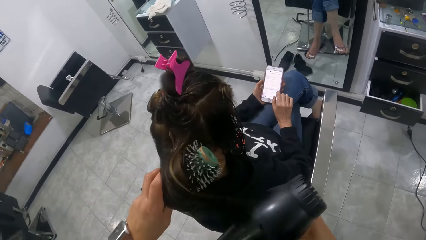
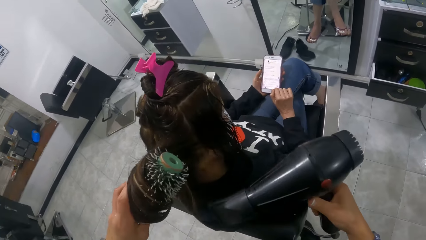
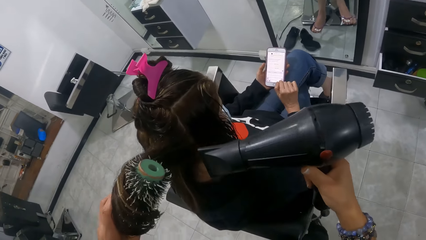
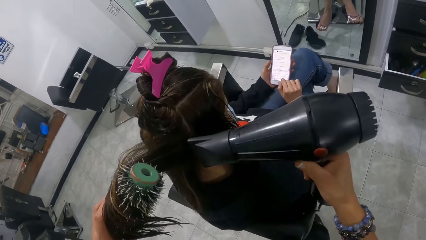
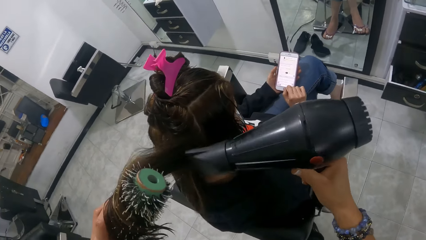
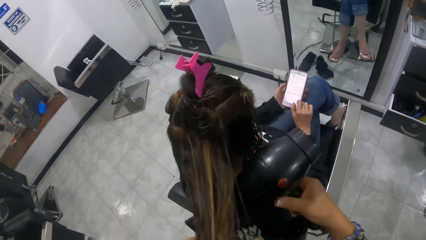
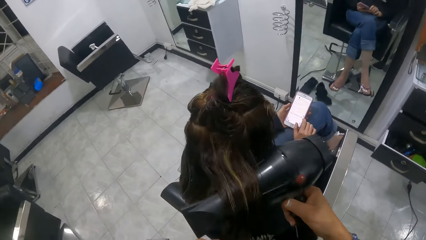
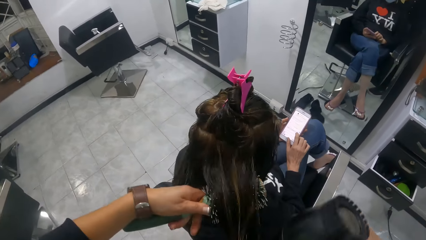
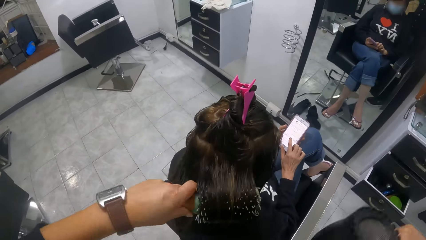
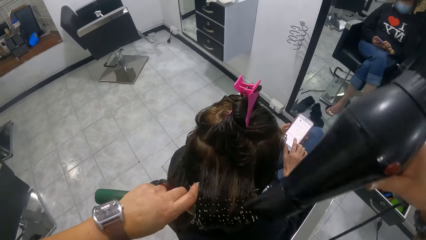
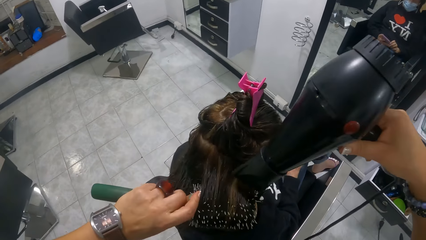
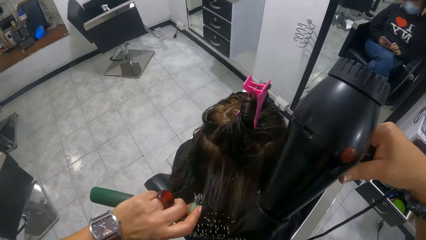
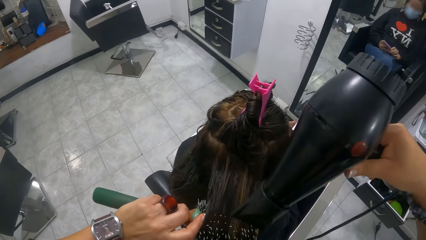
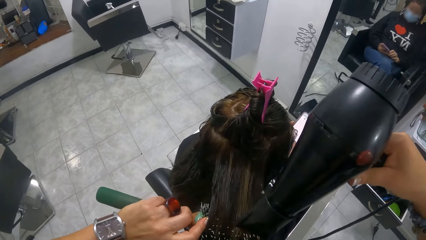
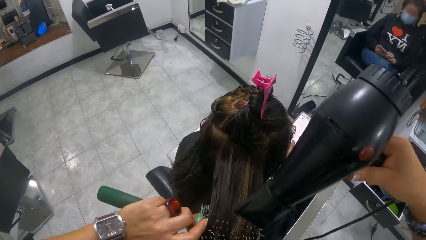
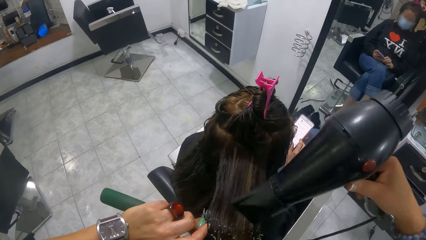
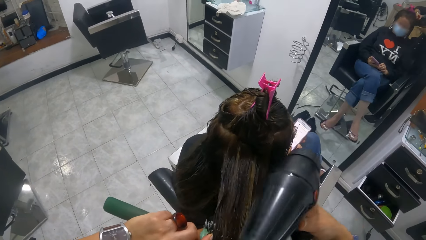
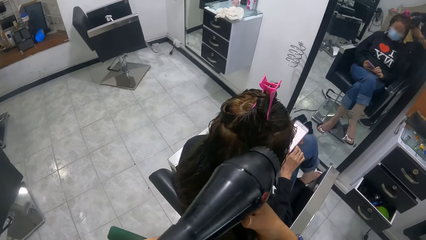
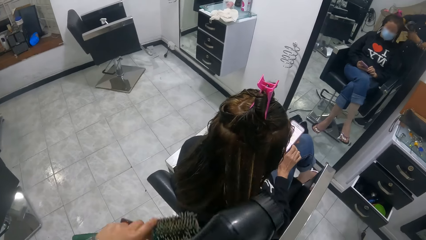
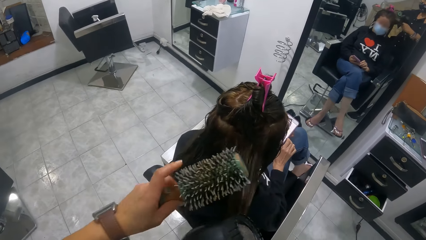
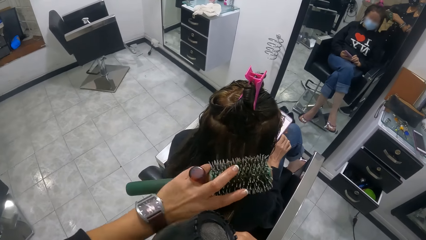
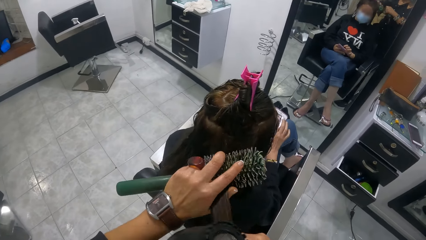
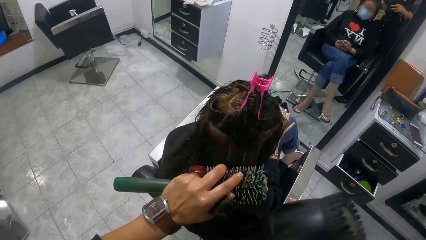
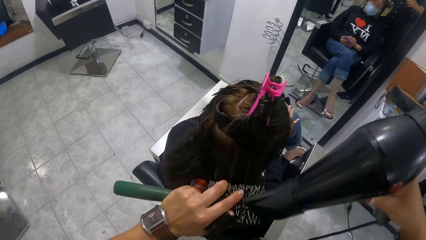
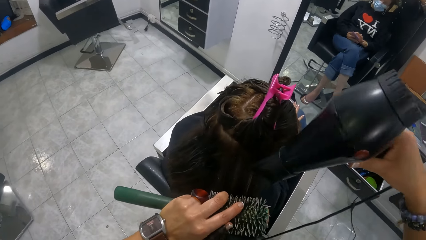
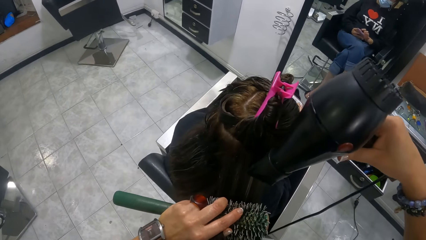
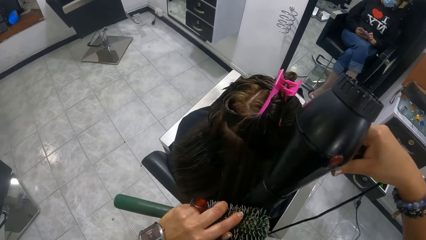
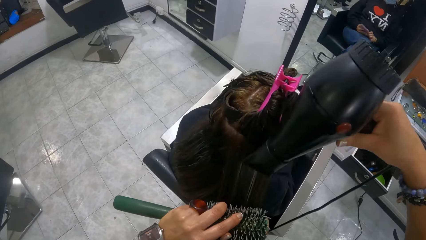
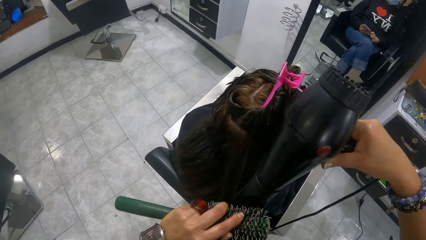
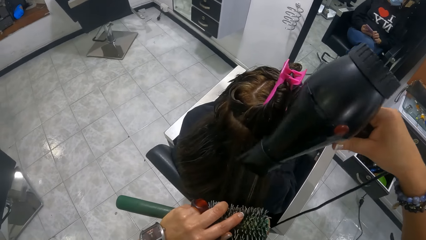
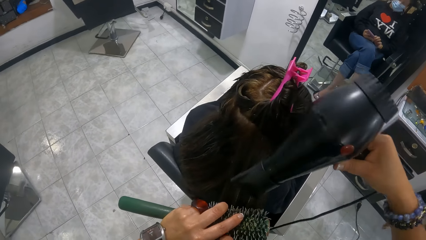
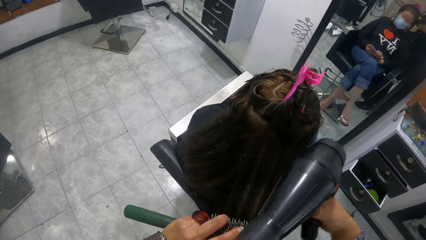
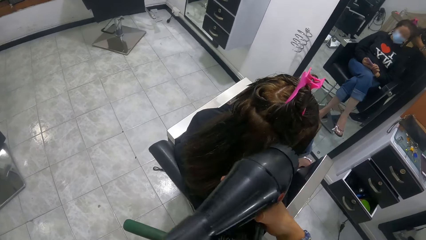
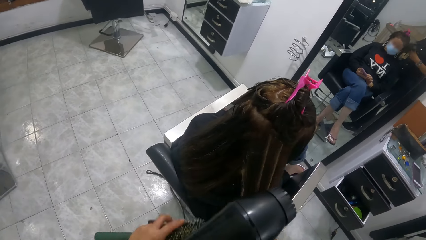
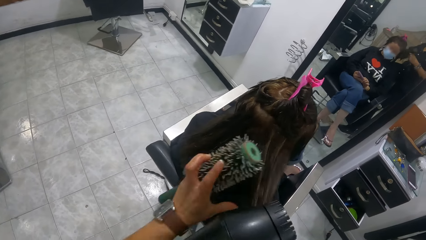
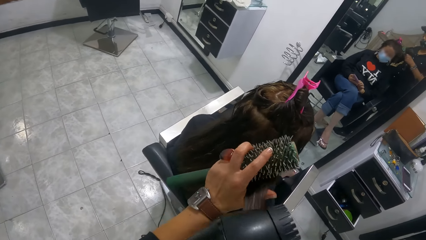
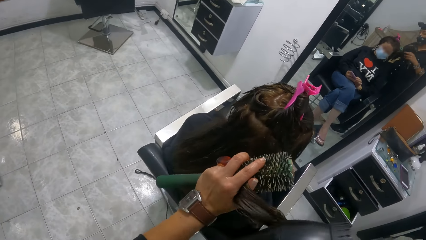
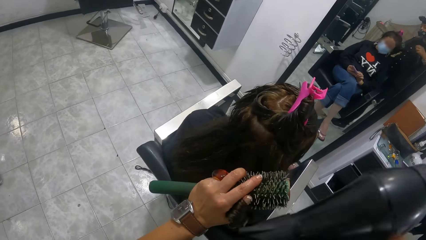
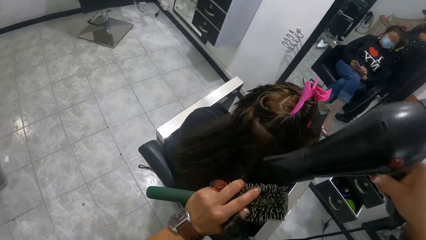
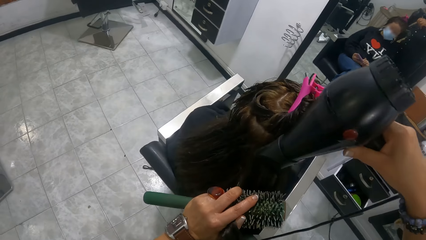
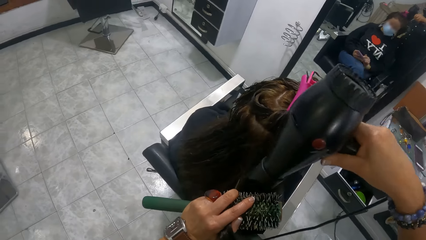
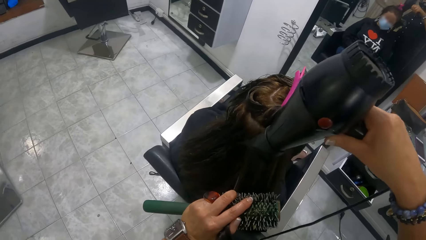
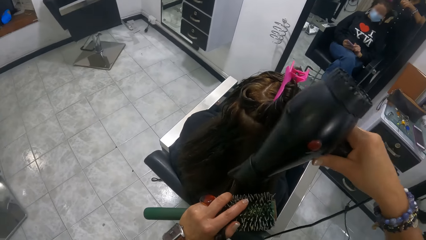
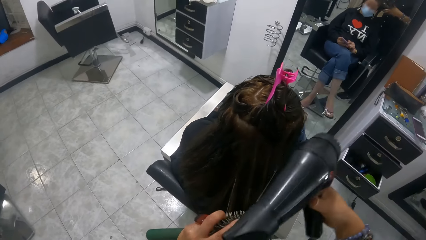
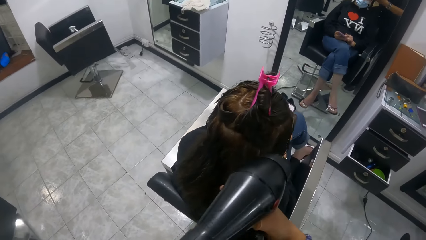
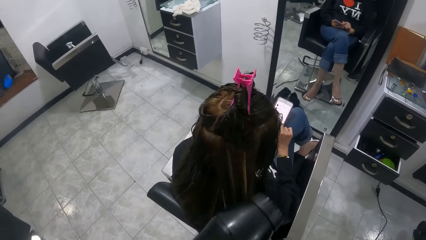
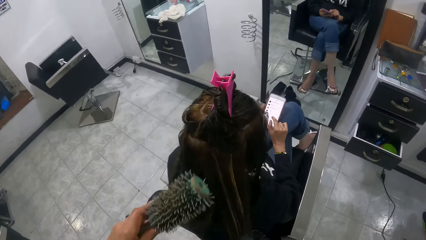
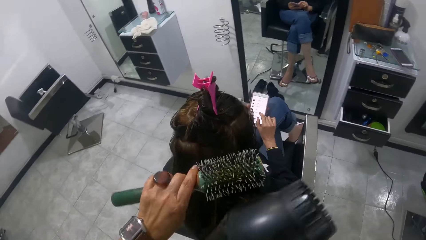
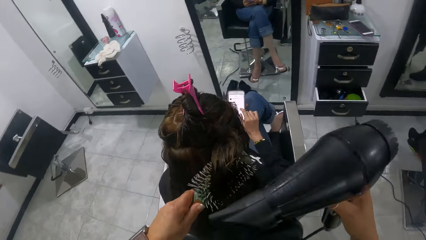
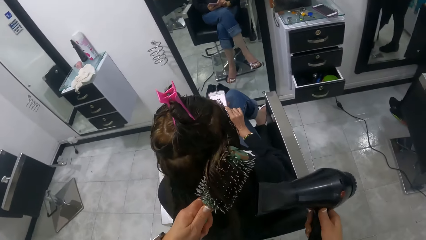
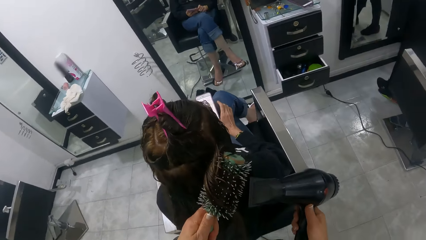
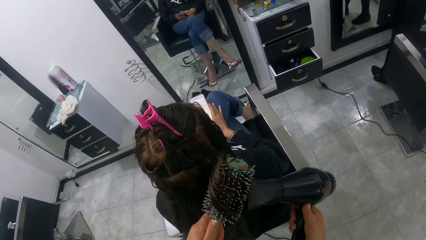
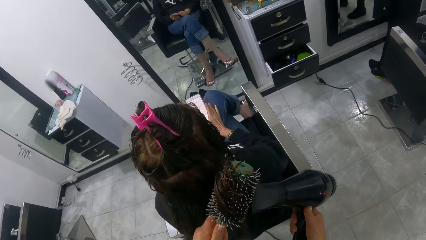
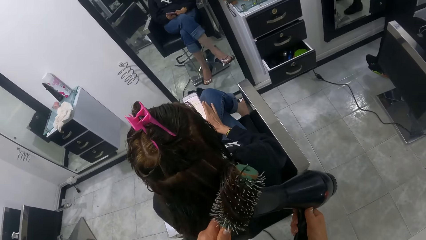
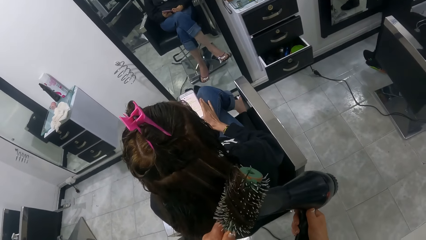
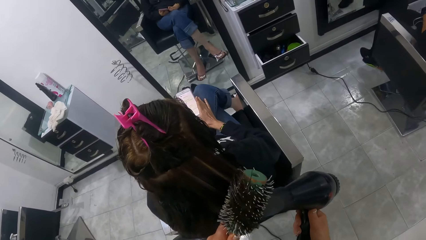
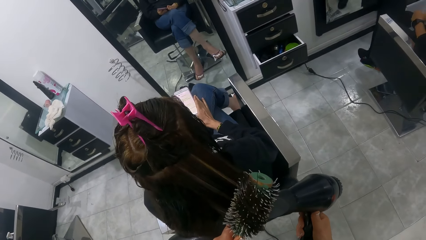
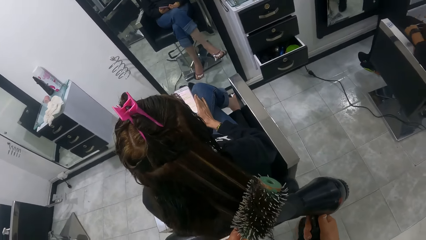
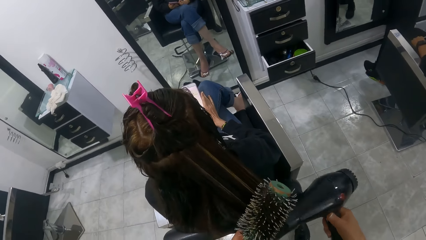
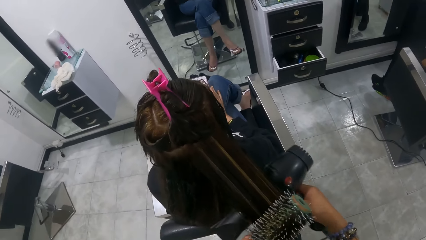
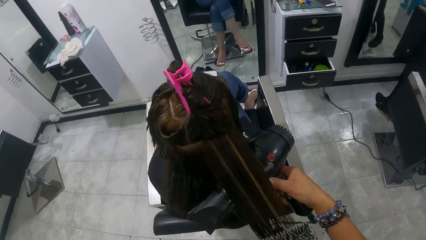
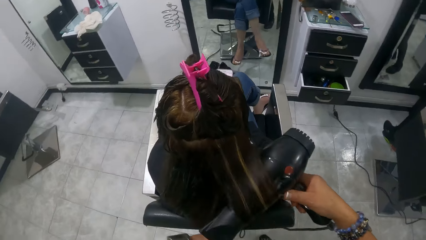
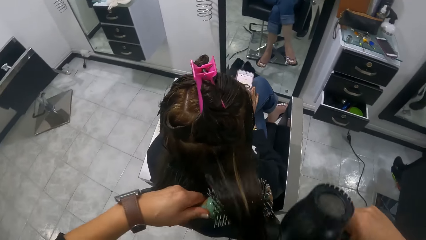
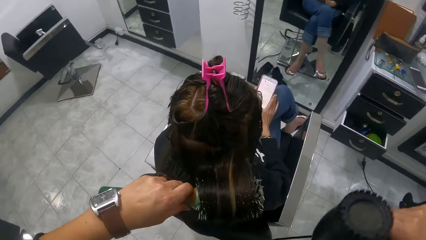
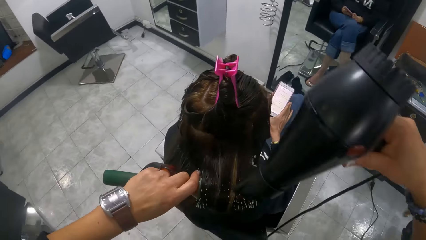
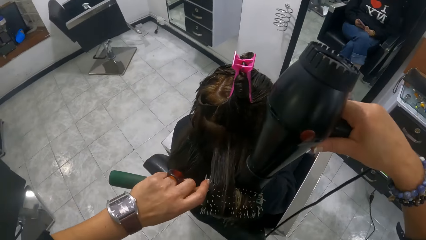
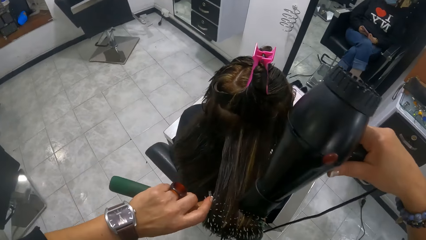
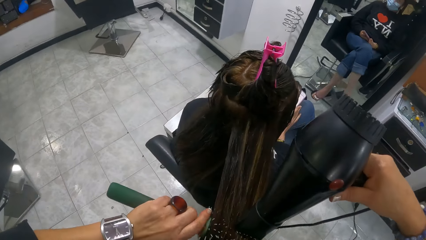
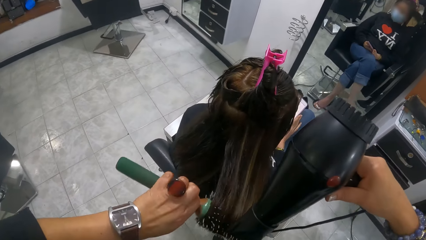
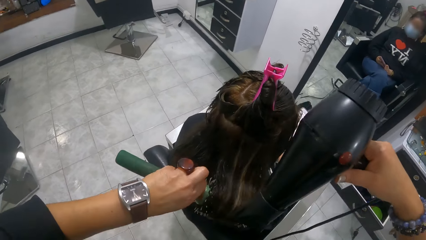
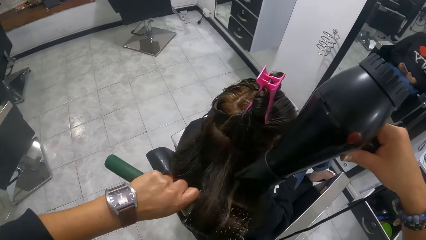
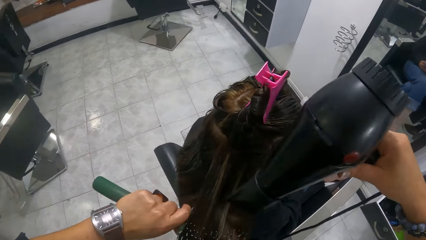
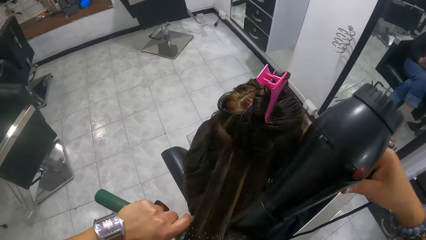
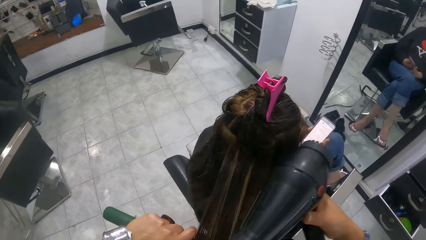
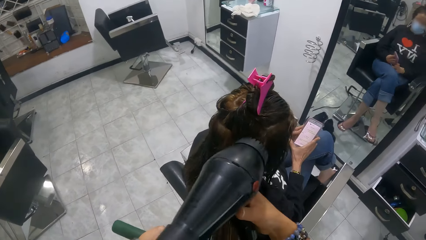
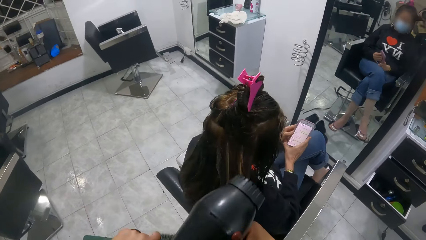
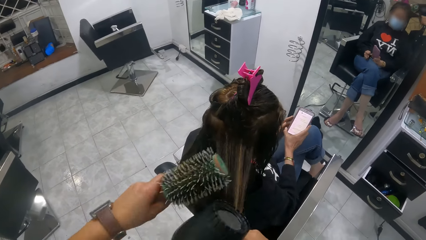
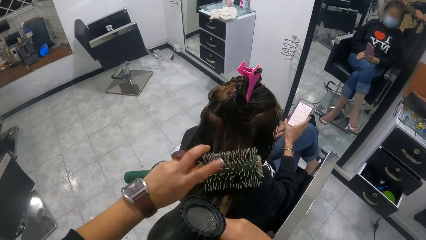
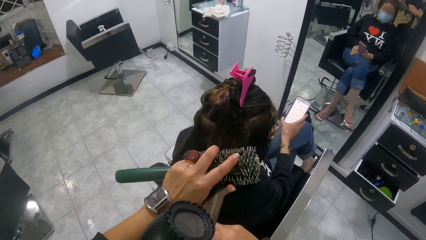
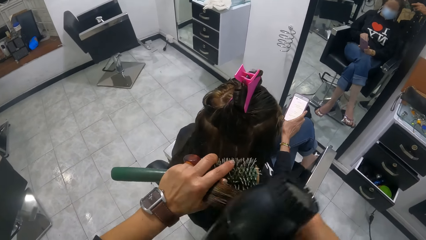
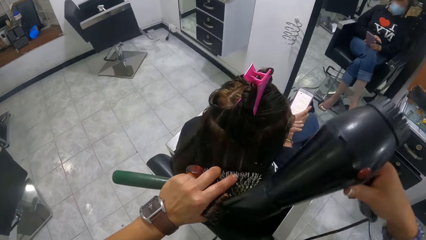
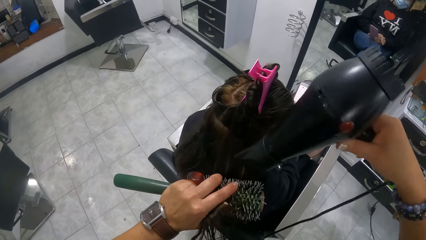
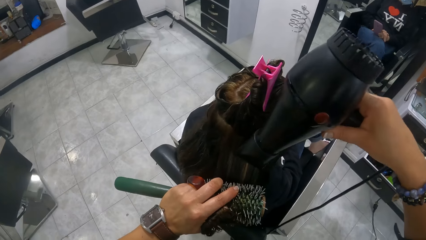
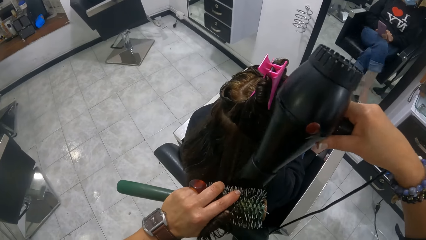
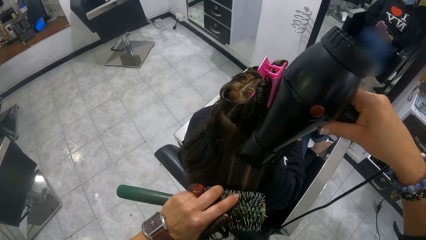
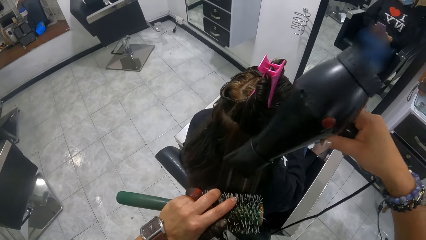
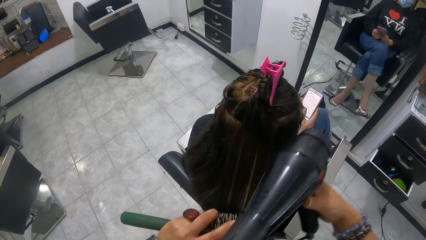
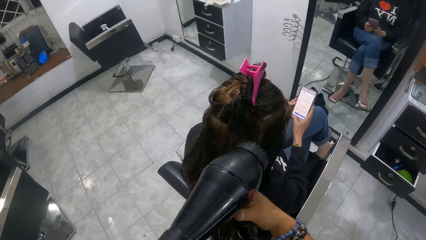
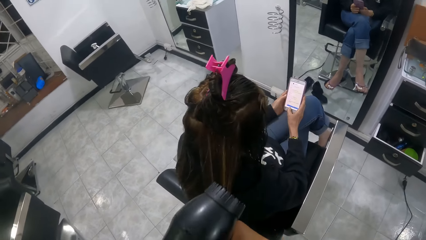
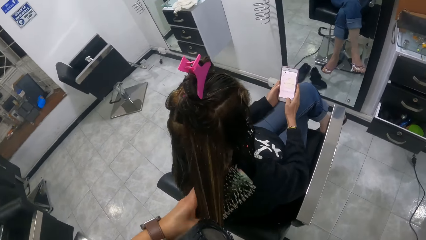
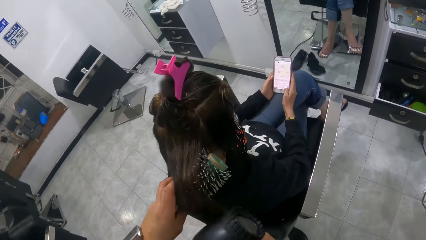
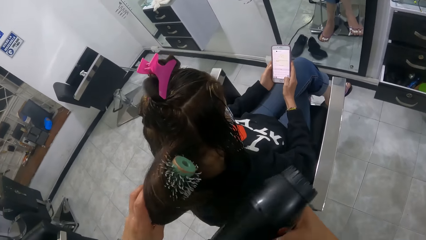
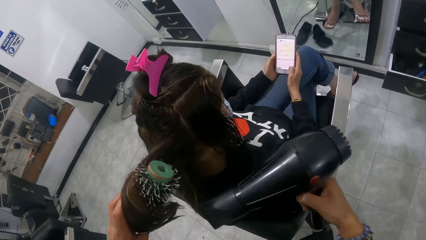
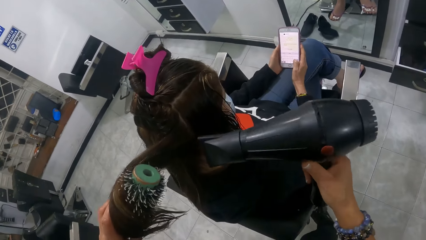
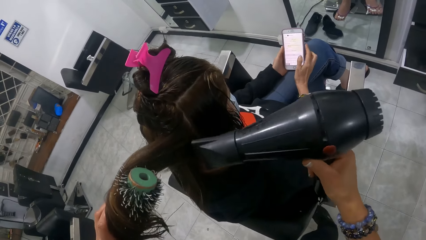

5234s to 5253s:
The camera wearer stretches a lady's hair with a hair brush roller. They blow the lady's hair with a blow dry machine. They stretch the lady's hair with the blow-dry machine. The lady scrolls a phone with the right hand. The camera wearer rolls the lady's hair on the hair brush roller. They blow the lady's hair with the blow dry machine. They adjust the lady's hair with the right hand. They adjust the lady's hair with the hair brush roller. They straighten the lady's hair with the blow dry machine. They hold the lady's hair with the right hand. They stretch the lady's hair with the hair brush roller. They straighten the lady's hair with the blow dry machine. They roll the lady's hair on the hair brush roller. They straighten the lady's hair with the blow dry machine. They stretch the lady's hair with the blow-dry machine. They roll the lady's hair on the hair brush roller. They straighten the lady's hair with the blow dry machine. They roll the lady's hair on the hair brush roller. They straighten the lady's hair with the blow dry machine. They adjust the lady's hair with the right hand. They adjust the lady's hair with the left hand. They straighten the lady's hair with the blow dry machine. They straighten the lady's hair with the hair brush roller.
